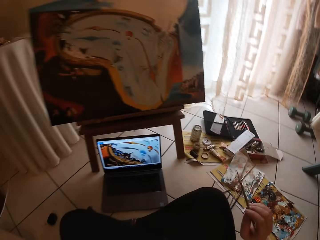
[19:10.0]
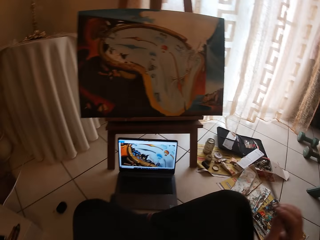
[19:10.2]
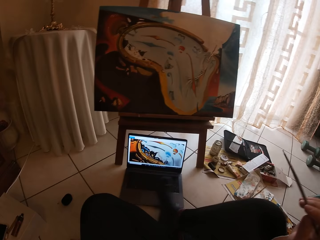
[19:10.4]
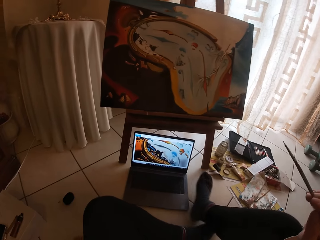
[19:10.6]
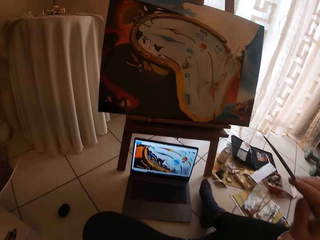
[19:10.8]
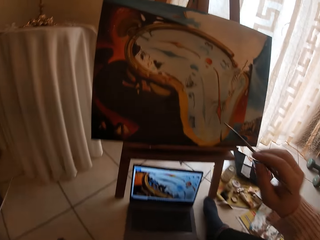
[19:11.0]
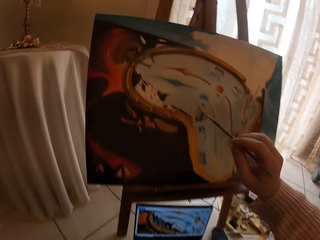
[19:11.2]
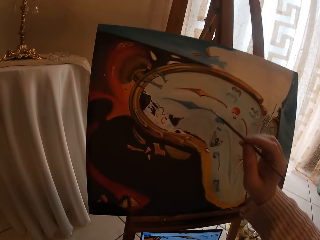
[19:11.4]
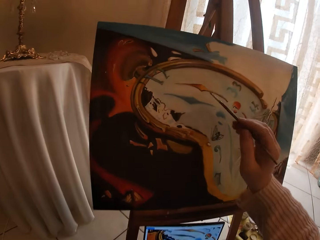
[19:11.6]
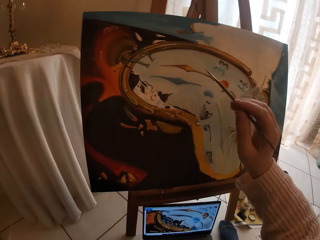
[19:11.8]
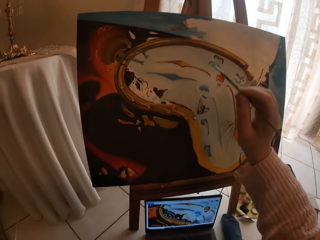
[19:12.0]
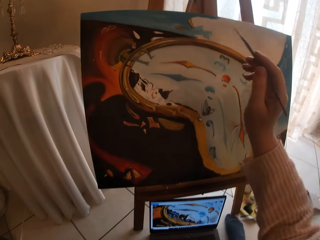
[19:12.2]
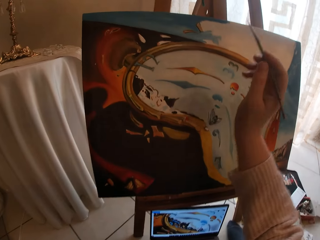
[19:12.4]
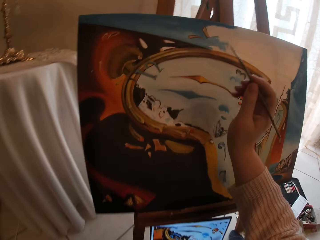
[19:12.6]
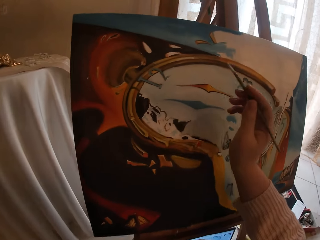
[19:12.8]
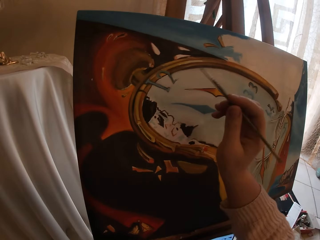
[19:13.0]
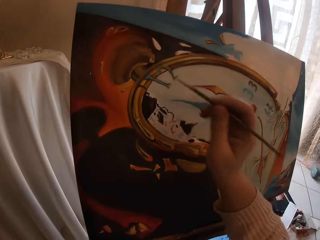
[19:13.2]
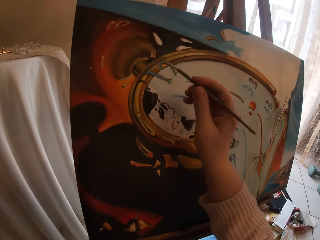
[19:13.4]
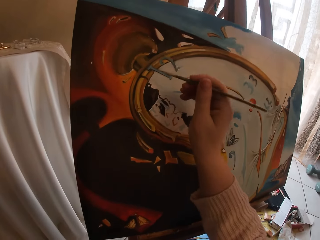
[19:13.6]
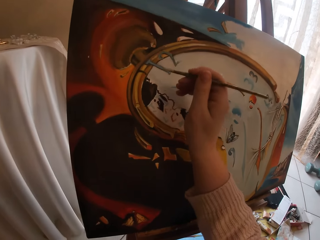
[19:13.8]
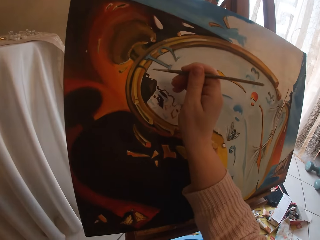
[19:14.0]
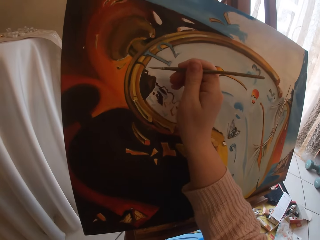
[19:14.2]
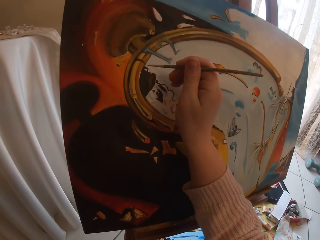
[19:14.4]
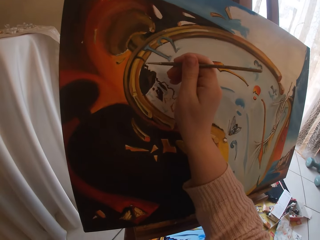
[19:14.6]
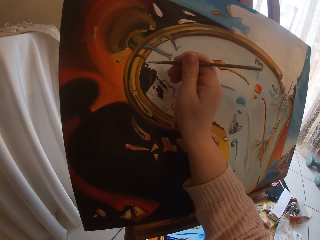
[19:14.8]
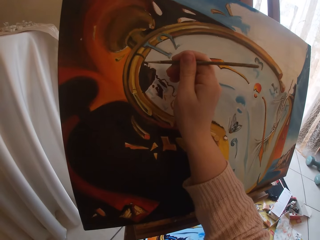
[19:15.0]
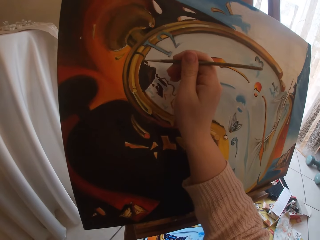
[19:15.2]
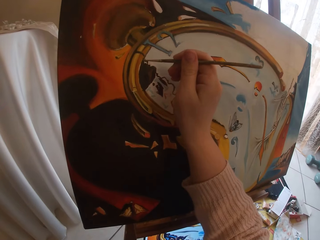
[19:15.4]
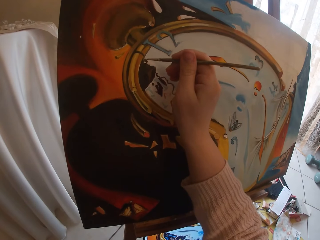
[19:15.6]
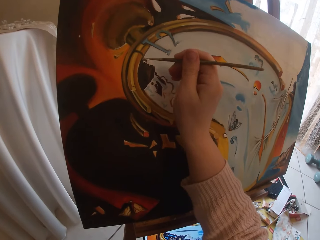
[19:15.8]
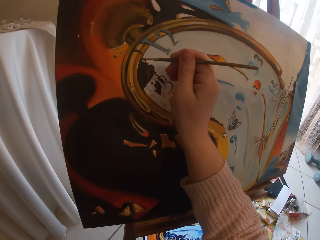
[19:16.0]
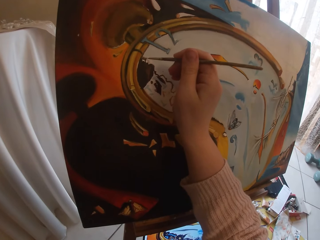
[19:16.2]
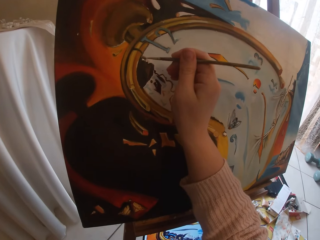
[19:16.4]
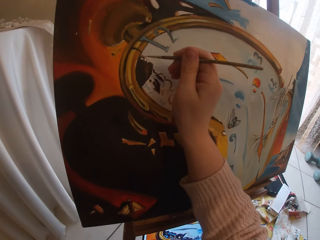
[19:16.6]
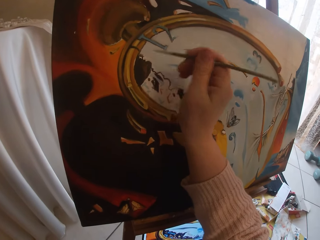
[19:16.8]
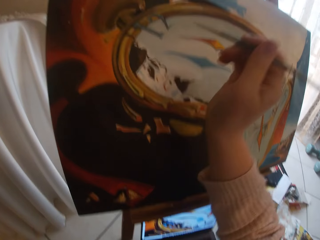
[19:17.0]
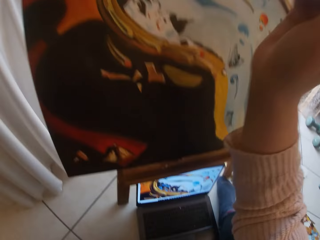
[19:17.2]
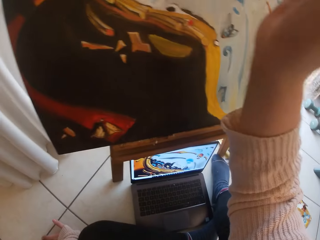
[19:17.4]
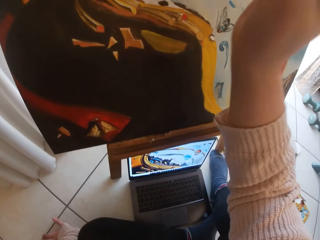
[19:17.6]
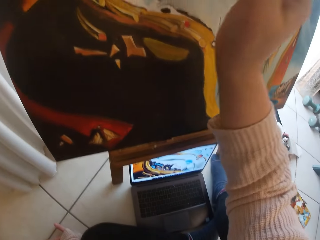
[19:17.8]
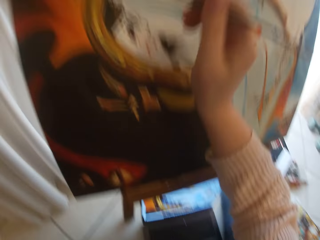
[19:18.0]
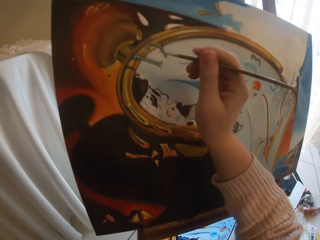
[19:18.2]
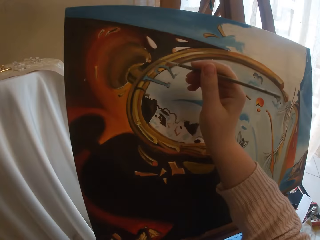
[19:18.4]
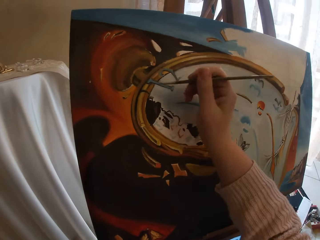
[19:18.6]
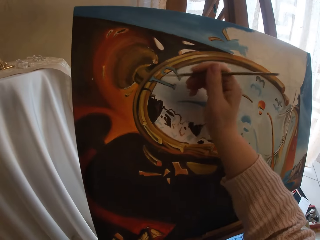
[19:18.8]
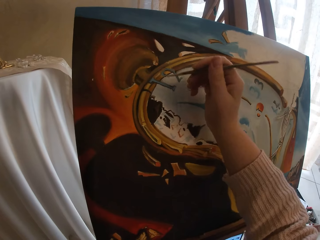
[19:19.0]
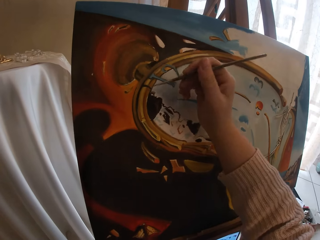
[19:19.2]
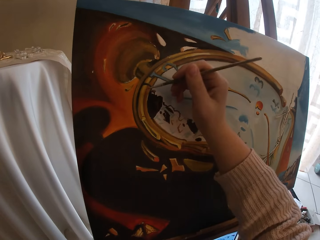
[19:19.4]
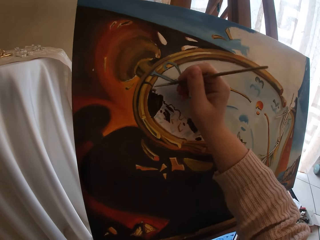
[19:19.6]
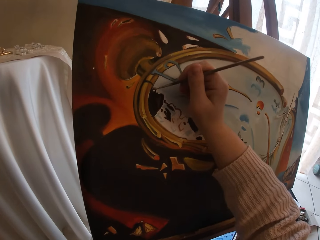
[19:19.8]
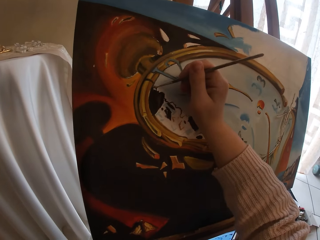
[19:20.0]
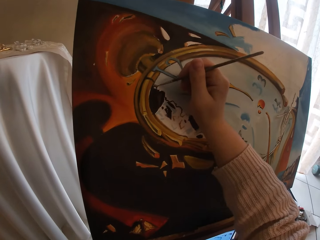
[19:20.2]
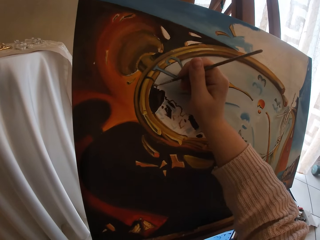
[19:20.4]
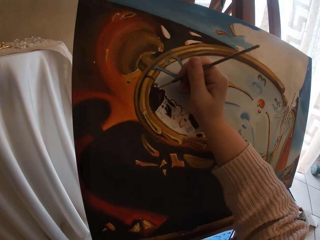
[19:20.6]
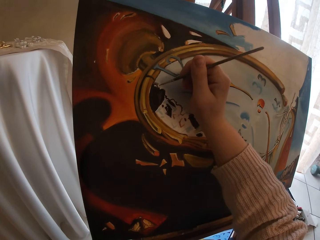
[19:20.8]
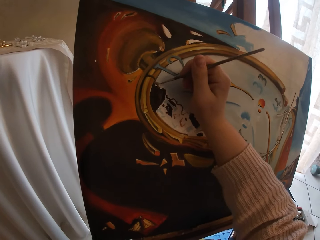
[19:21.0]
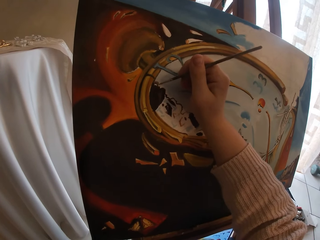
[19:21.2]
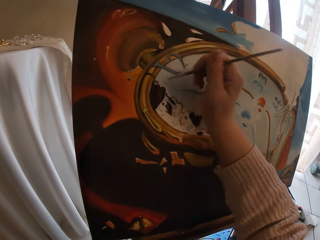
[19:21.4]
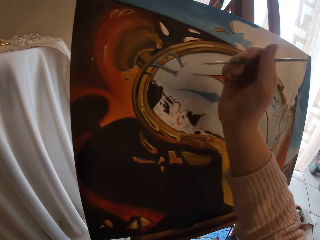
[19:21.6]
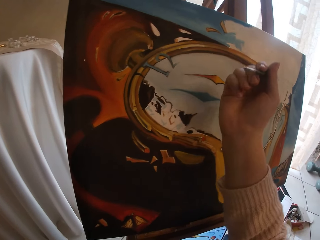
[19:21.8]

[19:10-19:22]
The camera wearer paints the canvas. They move closer to the canvas. They adjust the hand. They paint the canvas. They look at the laptop. They paint the canvas.

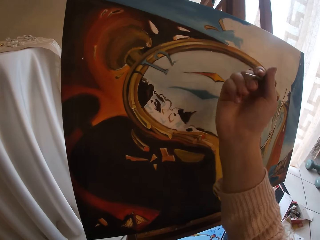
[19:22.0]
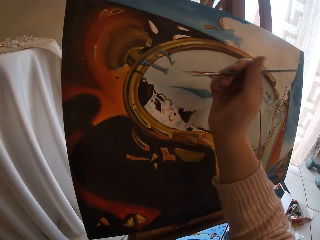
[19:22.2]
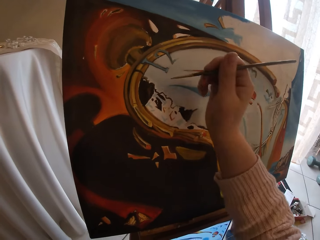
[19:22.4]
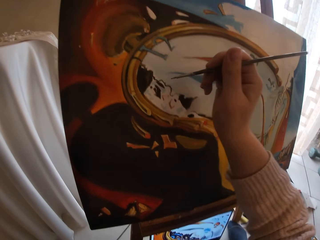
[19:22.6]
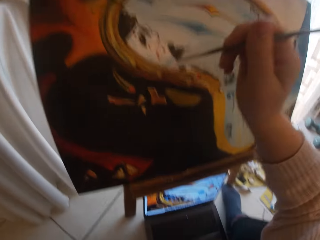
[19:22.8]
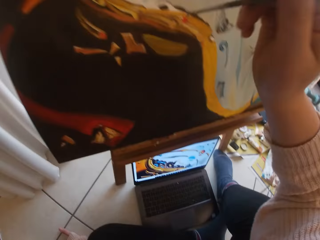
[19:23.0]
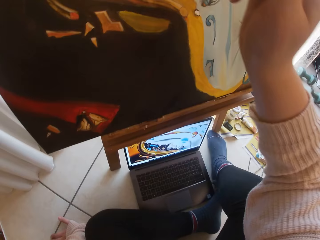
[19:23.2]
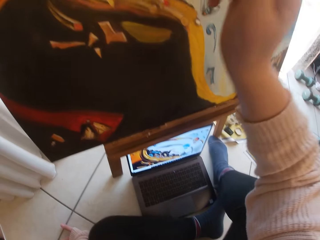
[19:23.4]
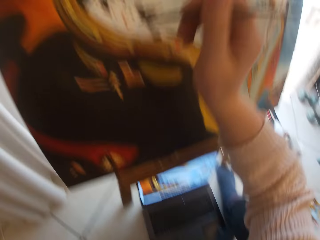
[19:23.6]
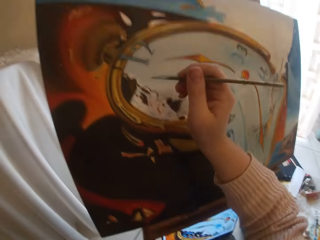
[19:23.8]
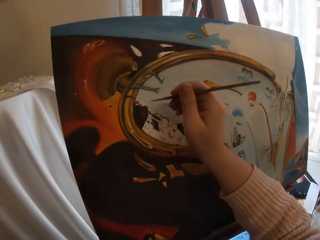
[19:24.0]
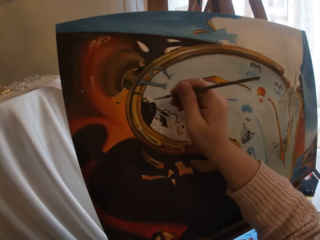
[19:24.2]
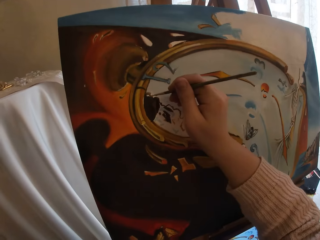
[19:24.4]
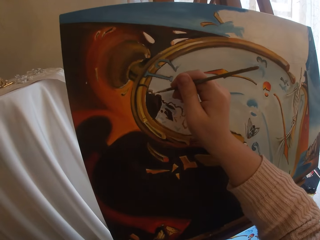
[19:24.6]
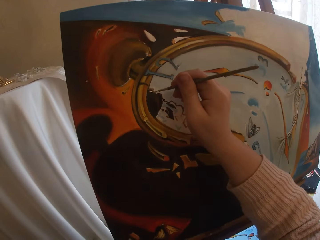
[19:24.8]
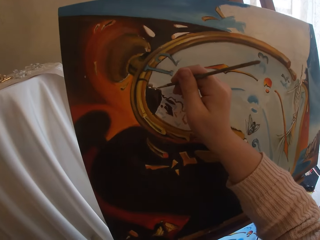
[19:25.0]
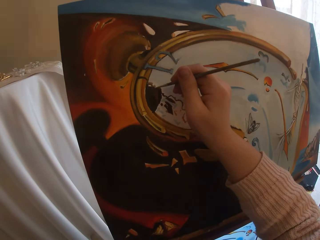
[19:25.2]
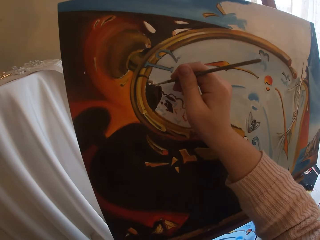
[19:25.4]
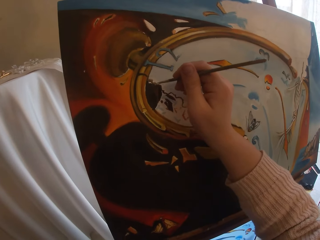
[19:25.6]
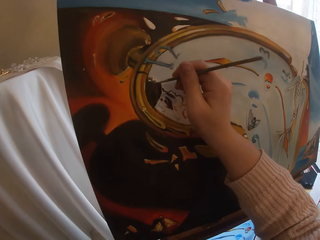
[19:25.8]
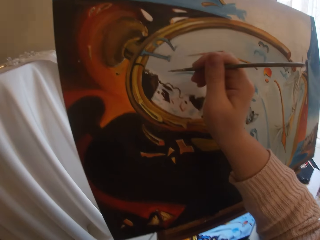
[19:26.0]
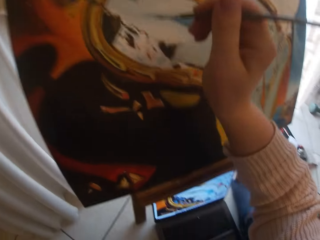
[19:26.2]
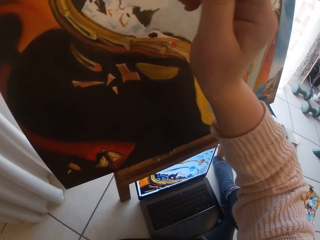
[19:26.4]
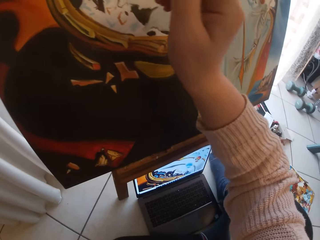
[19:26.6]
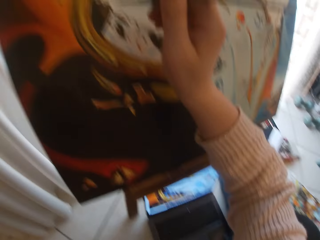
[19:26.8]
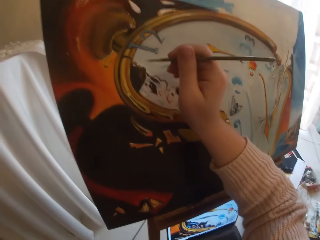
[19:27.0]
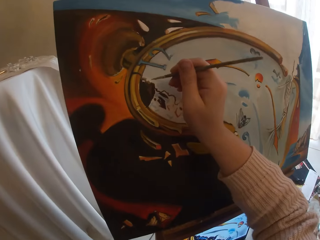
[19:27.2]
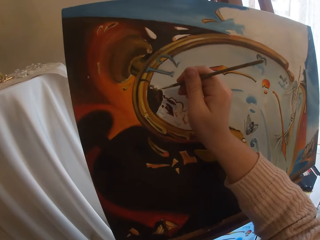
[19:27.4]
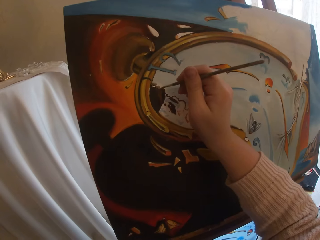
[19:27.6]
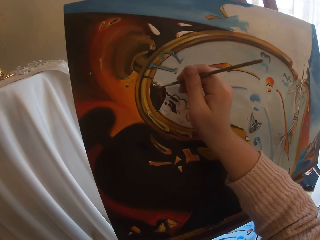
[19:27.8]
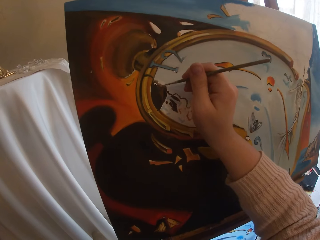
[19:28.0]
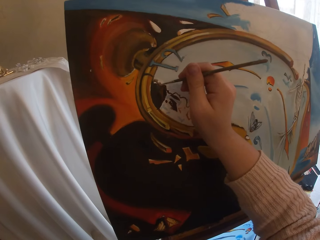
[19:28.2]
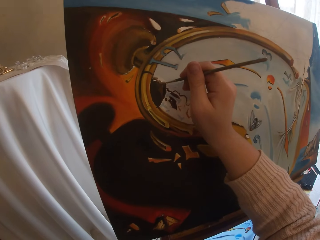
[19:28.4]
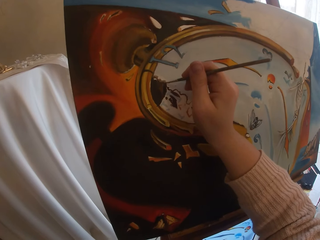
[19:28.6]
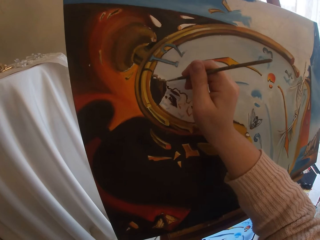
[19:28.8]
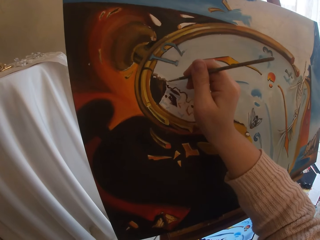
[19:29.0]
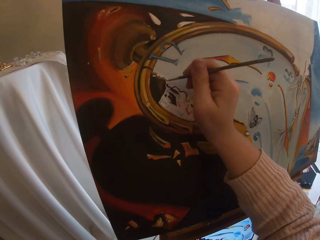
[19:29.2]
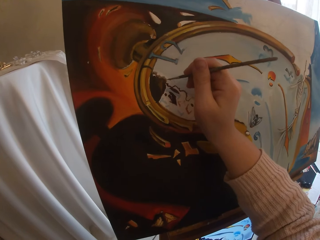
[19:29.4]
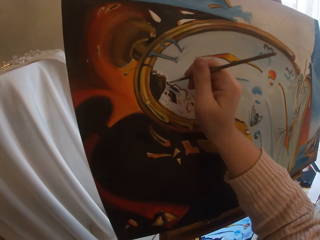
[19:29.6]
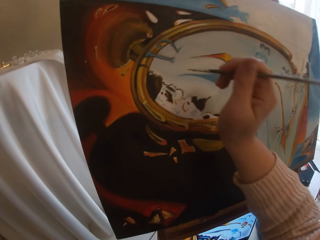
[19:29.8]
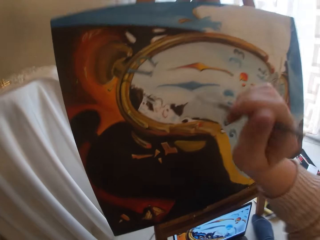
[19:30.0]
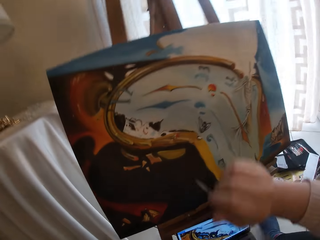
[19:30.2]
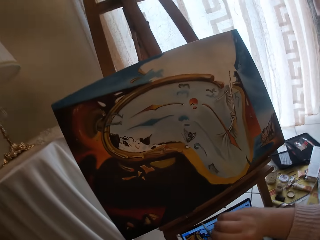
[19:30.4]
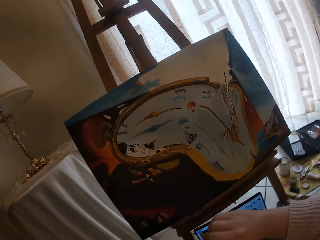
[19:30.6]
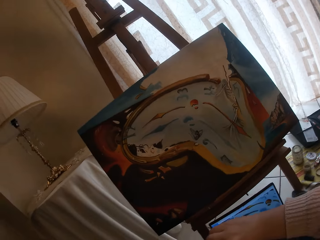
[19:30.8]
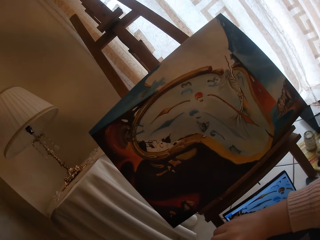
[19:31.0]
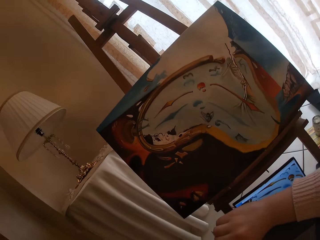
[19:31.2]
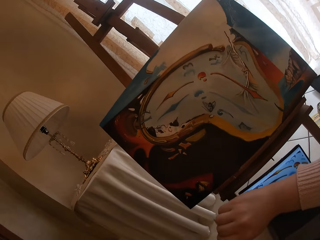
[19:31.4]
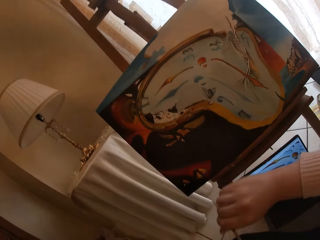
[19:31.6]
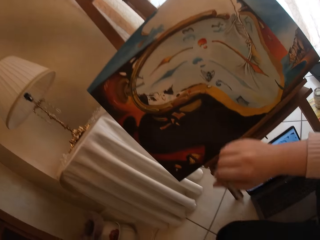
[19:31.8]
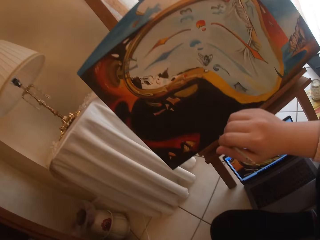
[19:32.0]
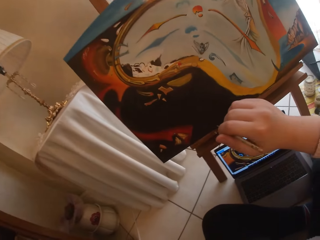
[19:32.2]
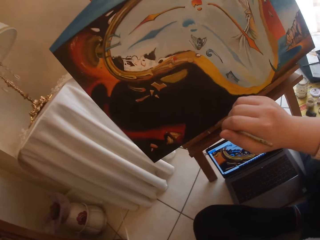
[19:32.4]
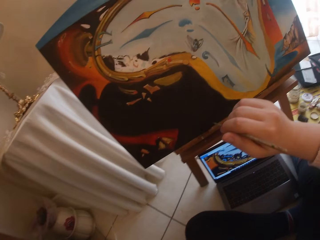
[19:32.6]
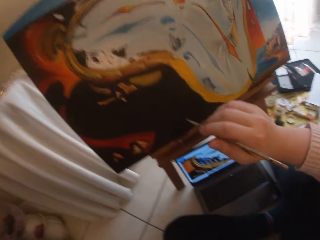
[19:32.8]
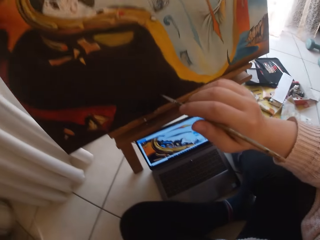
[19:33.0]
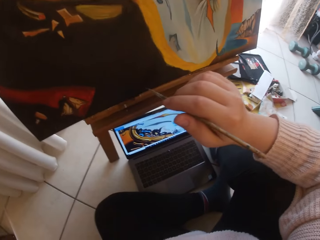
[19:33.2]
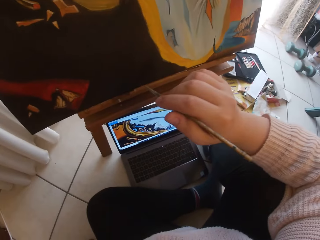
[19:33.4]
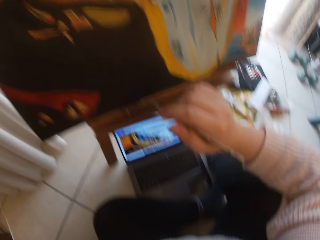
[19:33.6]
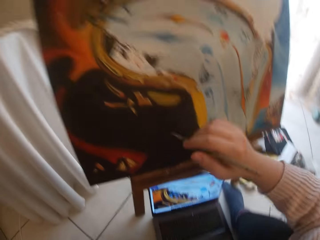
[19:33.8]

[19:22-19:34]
The camera wearer looks at the laptop. They paint the canvas. They look at the laptop. They paint the canvas. They look at the laptop.
